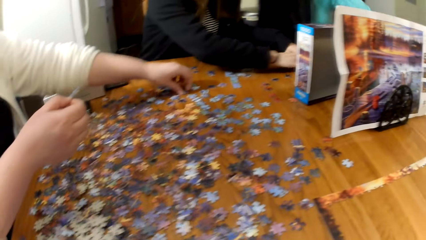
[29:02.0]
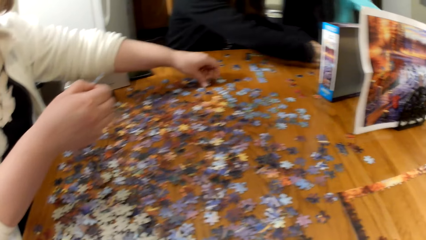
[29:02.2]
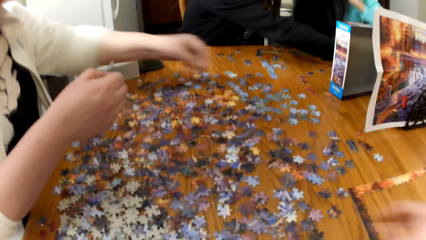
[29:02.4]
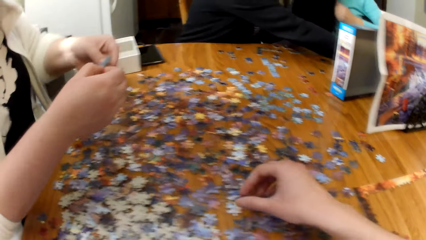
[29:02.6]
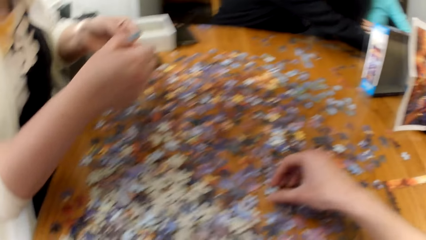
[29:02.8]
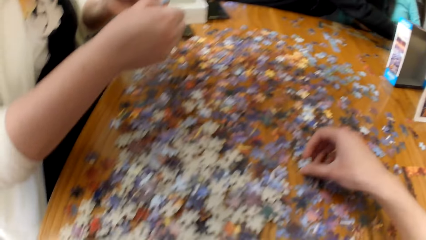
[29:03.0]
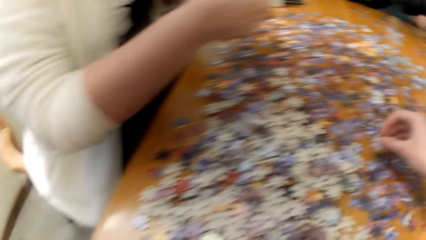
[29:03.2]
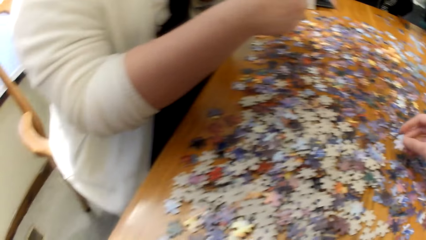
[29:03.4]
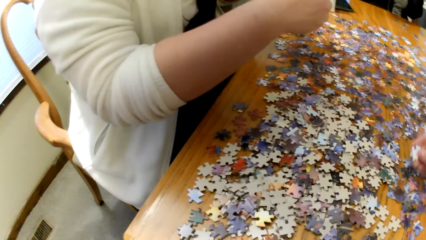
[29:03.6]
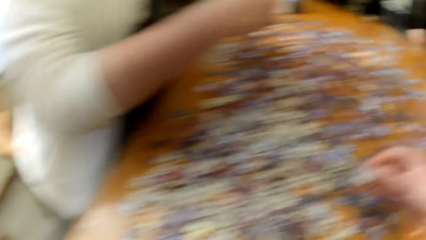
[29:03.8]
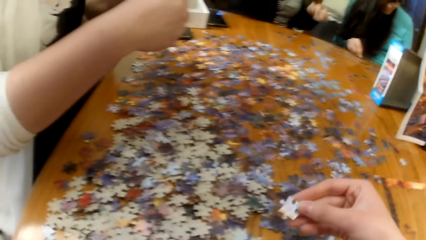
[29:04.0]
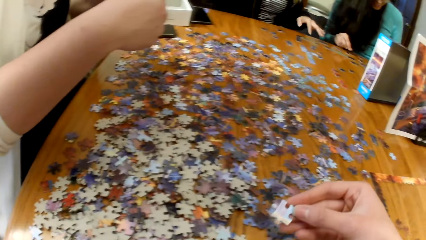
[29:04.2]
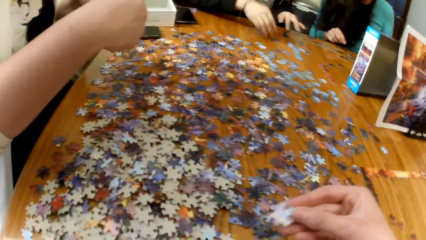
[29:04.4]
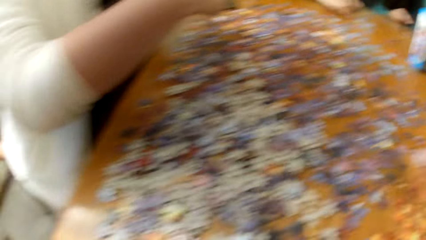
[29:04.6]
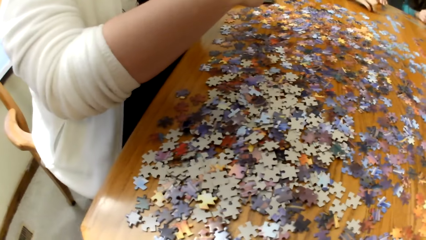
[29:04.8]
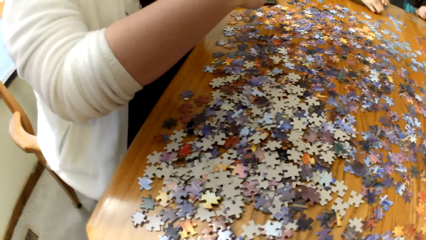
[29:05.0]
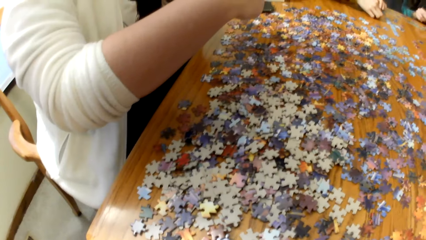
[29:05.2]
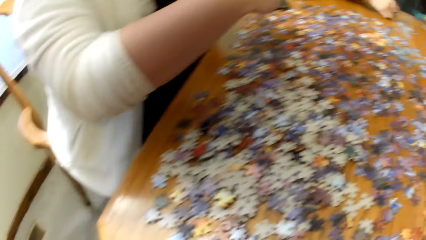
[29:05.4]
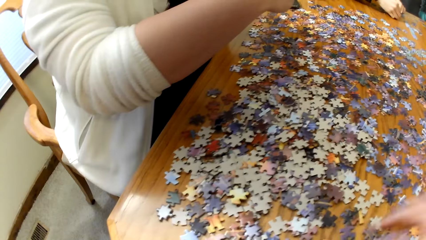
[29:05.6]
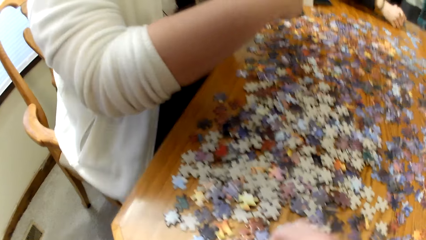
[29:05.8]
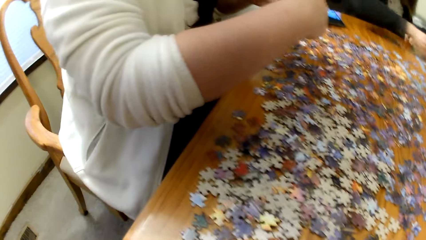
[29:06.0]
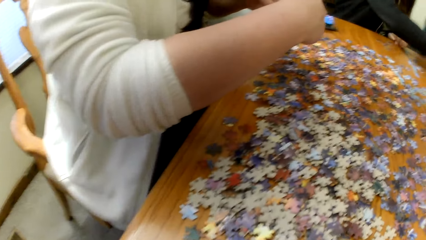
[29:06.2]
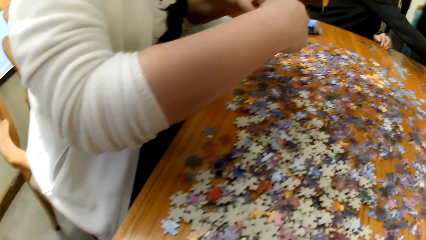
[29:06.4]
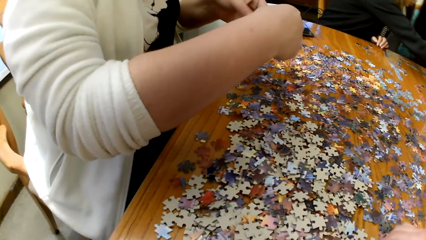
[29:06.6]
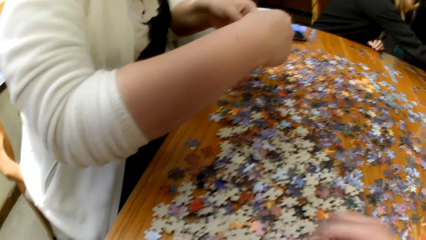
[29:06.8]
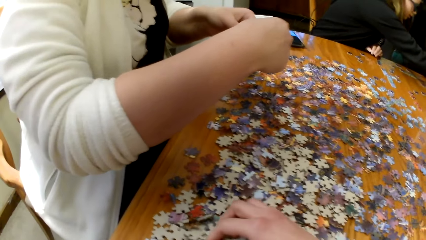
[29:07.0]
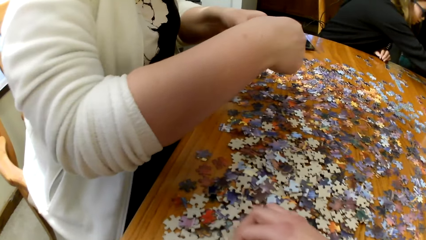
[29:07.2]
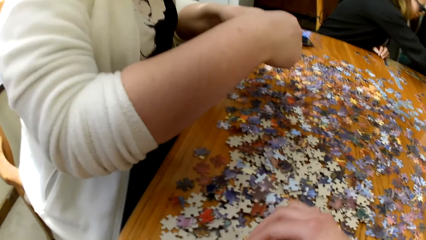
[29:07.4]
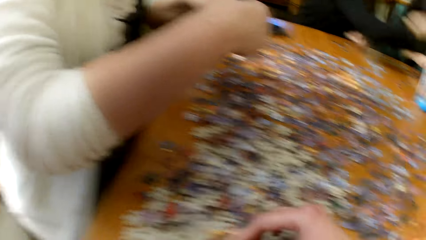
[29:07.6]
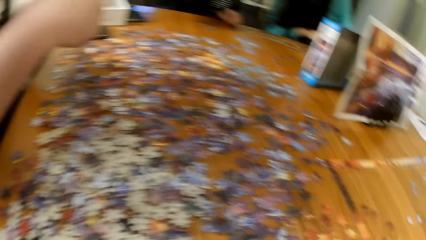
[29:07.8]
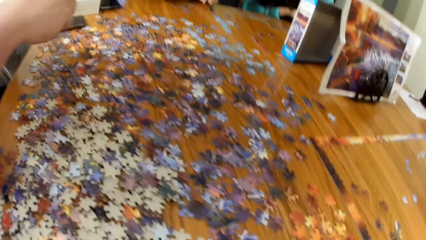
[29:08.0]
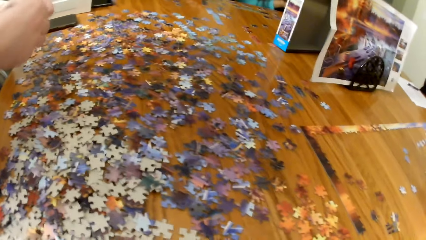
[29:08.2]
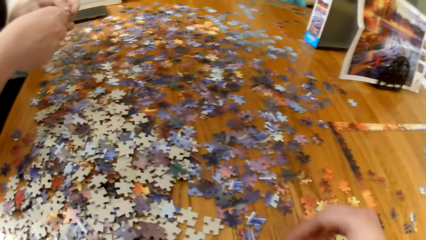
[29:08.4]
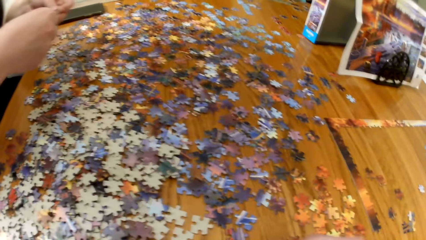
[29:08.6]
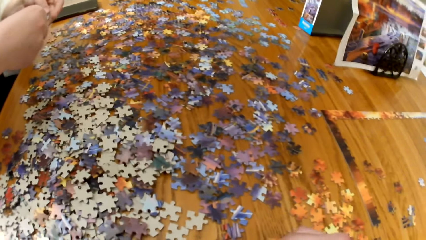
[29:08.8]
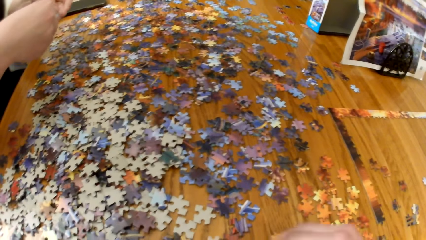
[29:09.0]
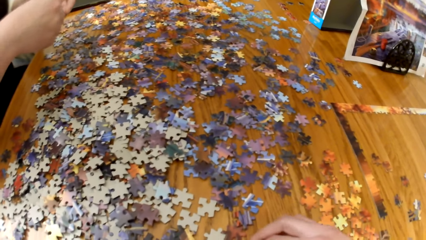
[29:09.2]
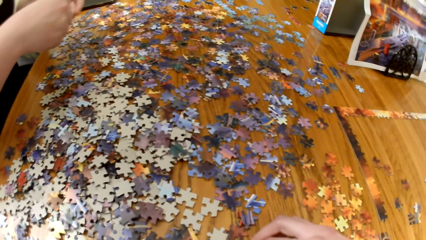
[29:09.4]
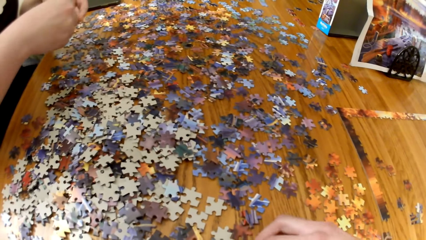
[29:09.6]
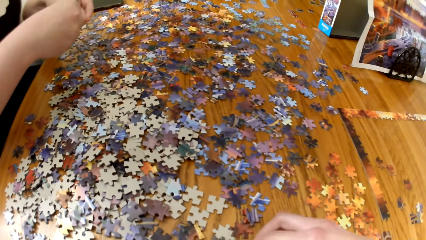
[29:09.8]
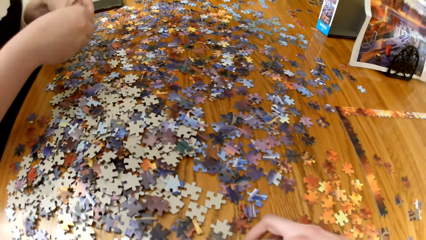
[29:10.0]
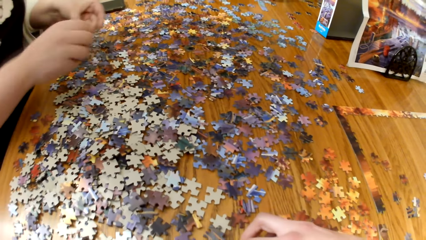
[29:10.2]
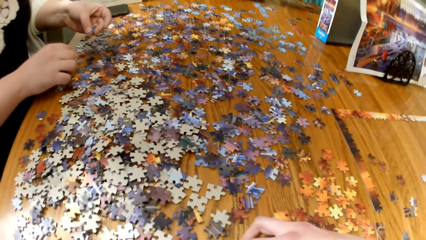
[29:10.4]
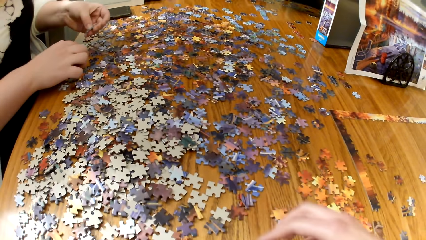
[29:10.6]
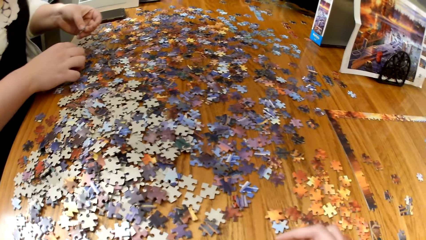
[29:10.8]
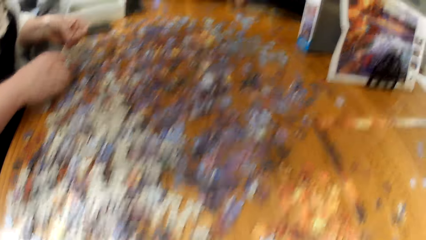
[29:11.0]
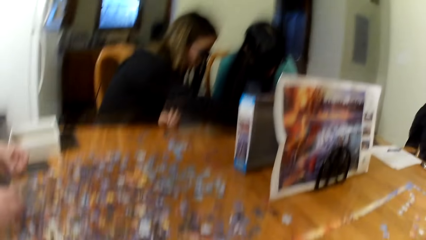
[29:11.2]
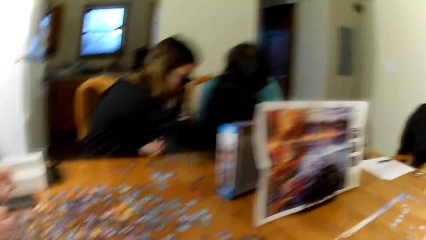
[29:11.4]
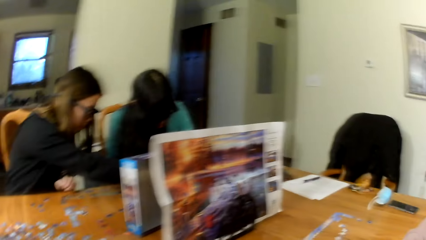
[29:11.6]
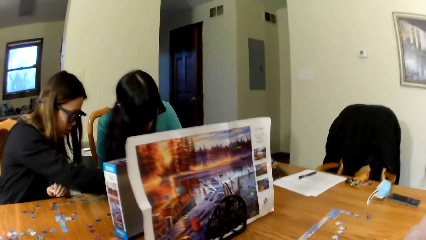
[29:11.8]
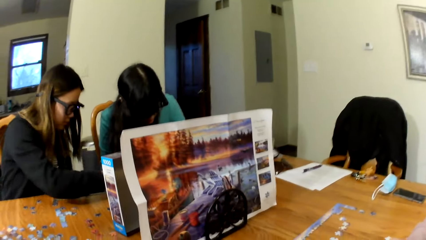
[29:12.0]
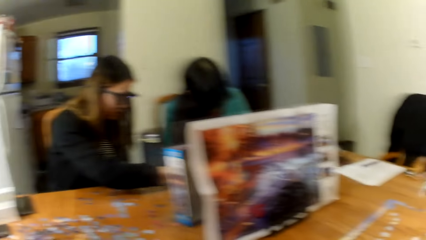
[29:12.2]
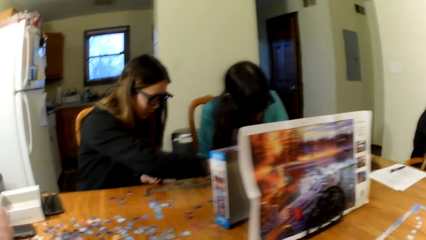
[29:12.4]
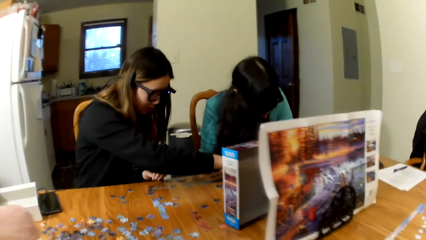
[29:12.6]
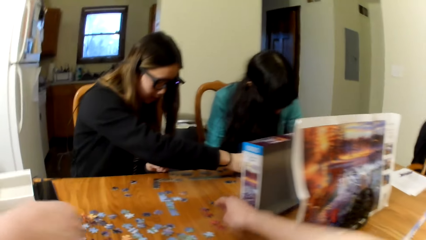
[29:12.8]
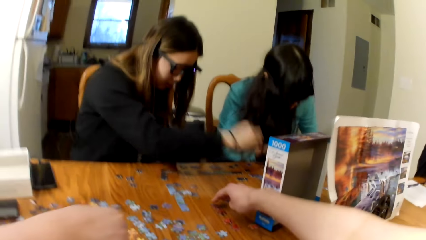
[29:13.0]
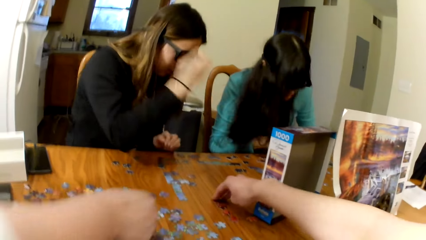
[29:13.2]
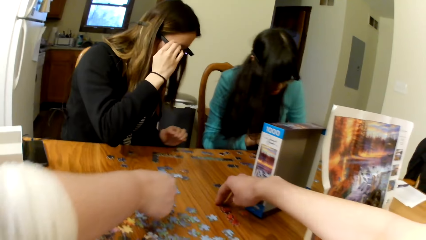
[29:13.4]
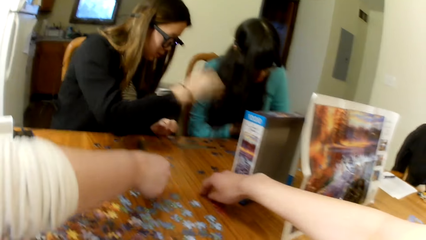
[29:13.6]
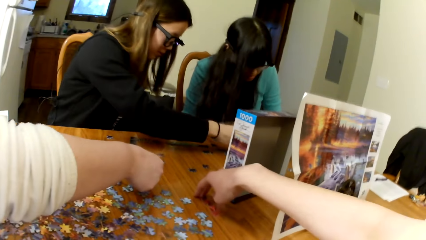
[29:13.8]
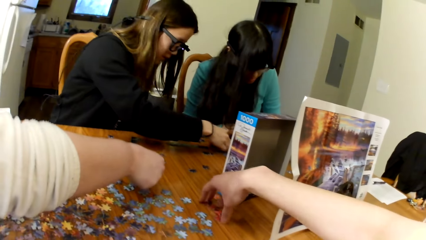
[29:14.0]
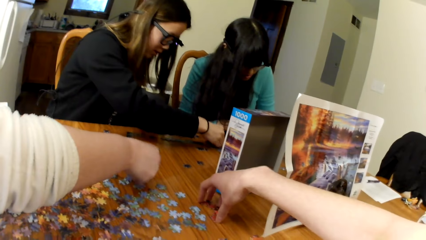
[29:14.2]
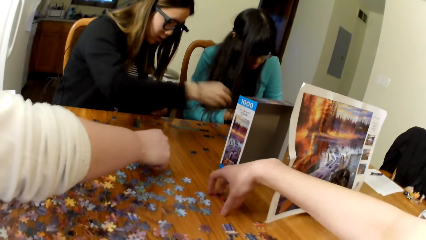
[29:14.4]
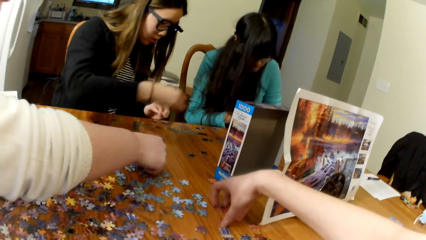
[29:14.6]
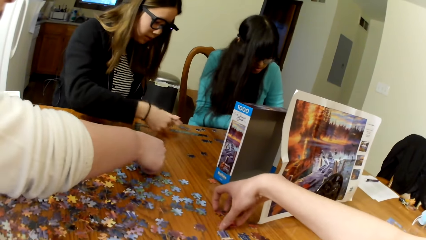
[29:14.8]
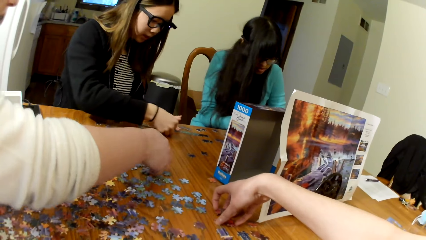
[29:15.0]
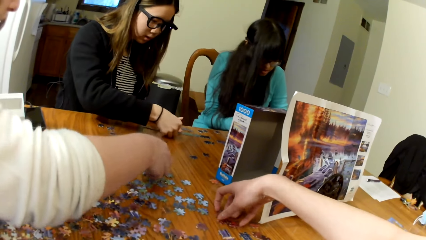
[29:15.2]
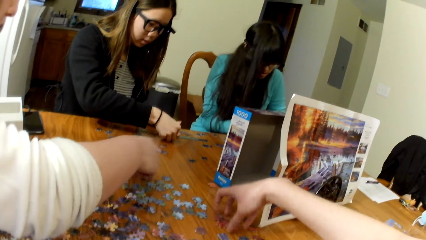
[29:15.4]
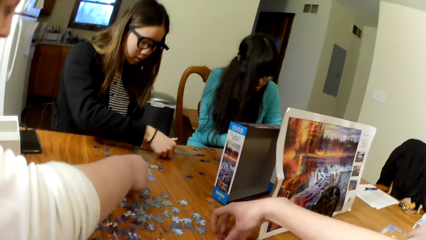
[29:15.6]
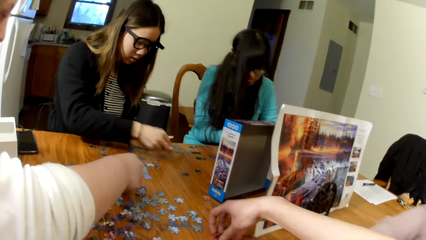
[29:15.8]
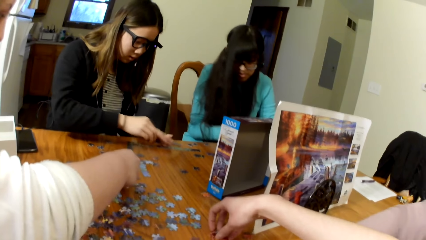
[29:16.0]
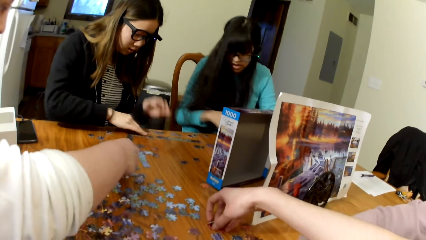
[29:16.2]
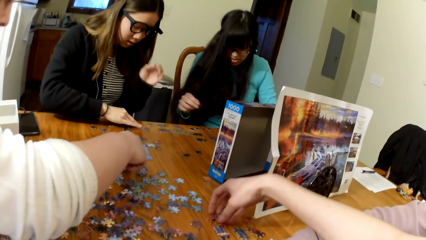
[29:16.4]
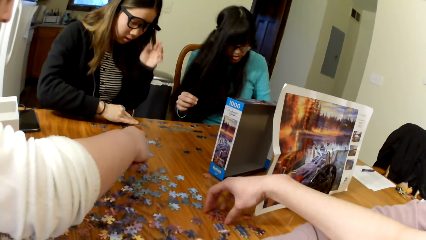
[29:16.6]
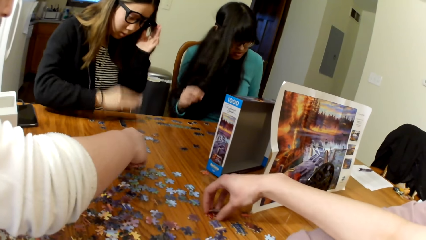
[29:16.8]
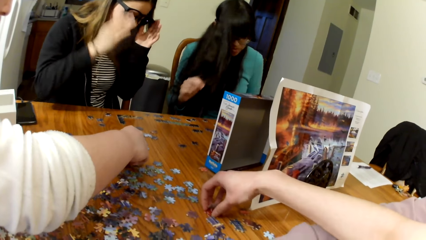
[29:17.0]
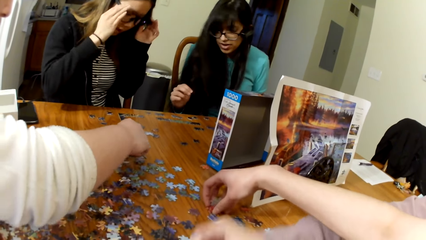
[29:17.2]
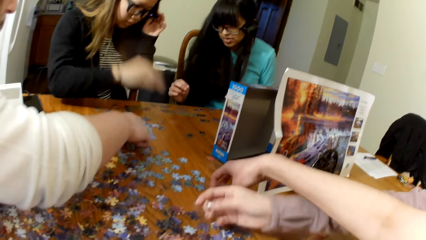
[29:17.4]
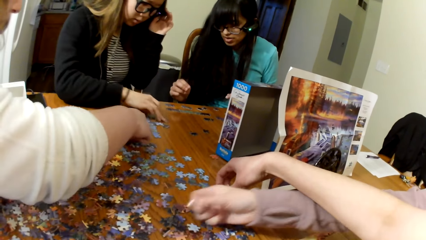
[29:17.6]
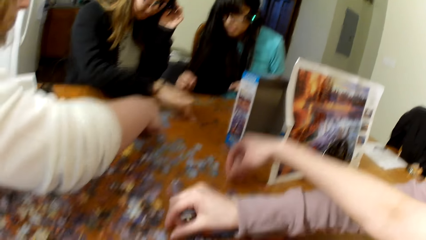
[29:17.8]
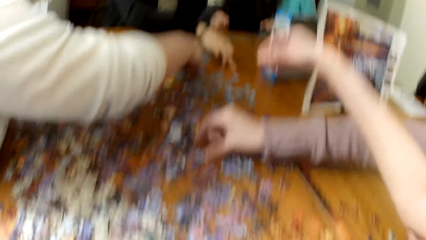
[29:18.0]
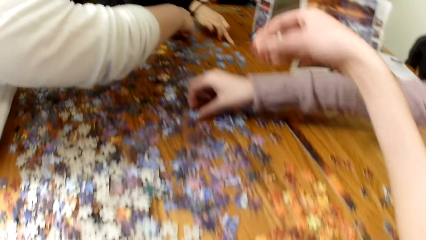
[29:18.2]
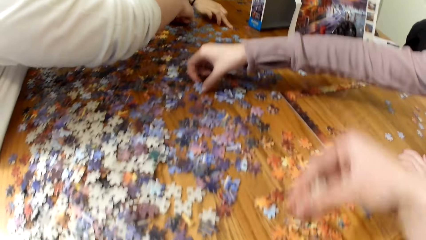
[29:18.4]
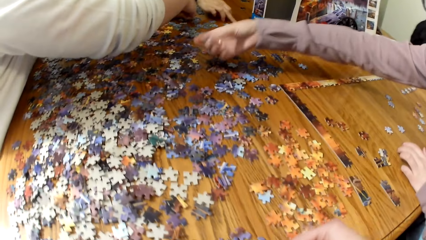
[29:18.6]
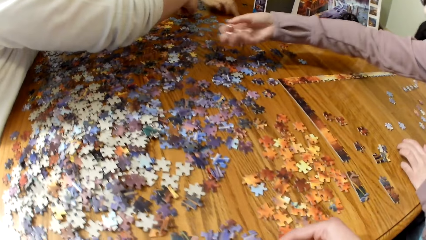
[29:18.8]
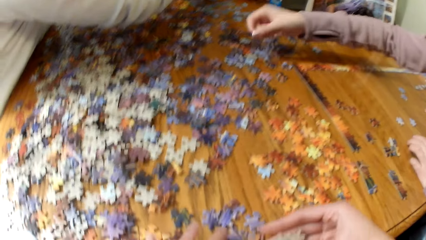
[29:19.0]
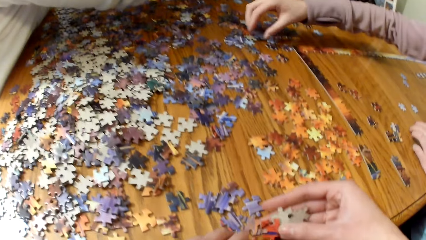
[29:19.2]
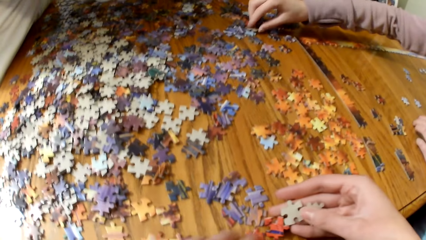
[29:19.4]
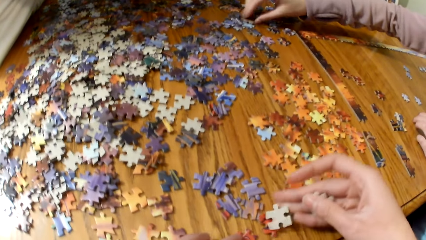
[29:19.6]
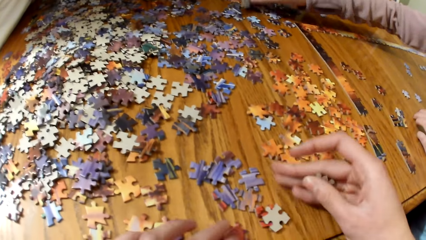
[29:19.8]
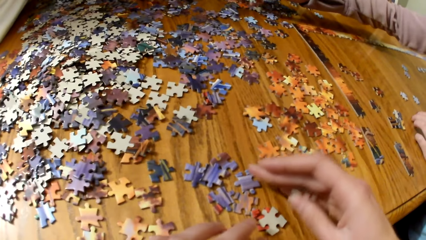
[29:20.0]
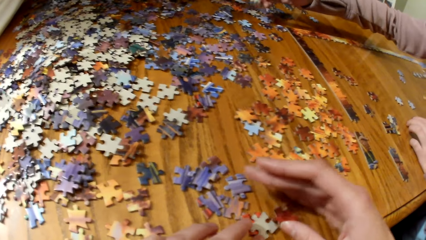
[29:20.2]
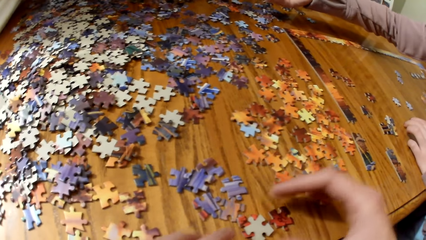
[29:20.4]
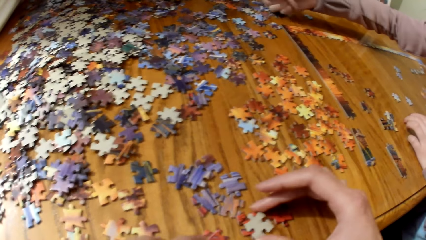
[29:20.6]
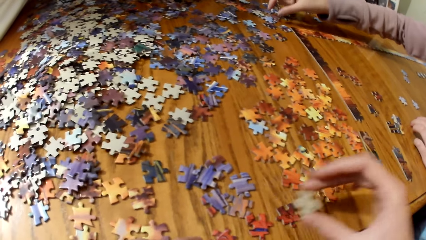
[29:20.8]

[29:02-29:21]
The camera wearer gathers puzzle cards. They look around. A woman makes a puzzle. Another woman makes the puzzle. Another woman makes the puzzle. Another woman makes the puzzle.
